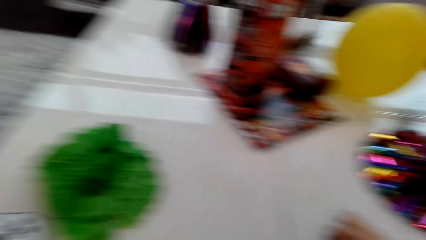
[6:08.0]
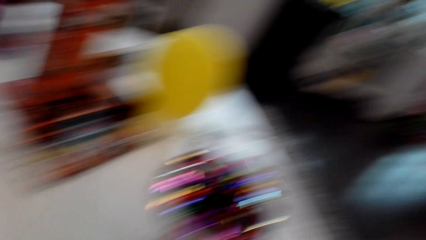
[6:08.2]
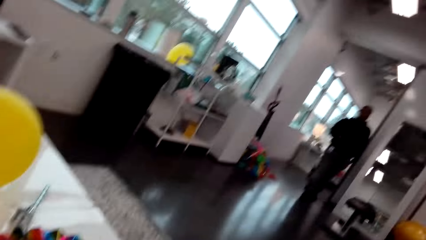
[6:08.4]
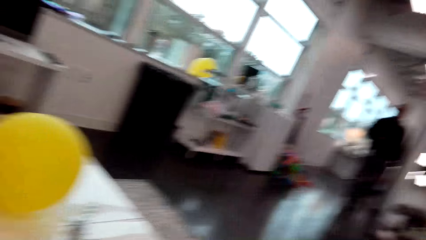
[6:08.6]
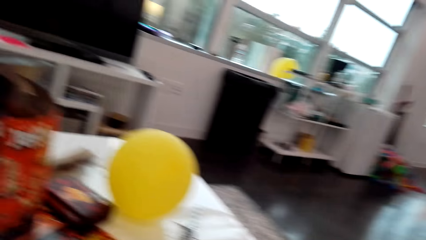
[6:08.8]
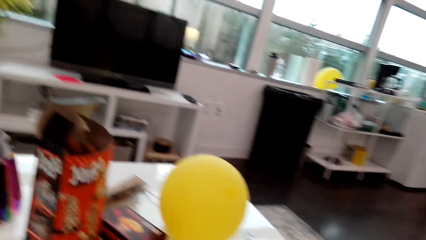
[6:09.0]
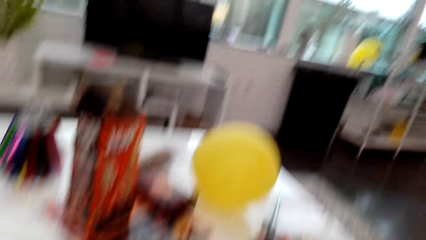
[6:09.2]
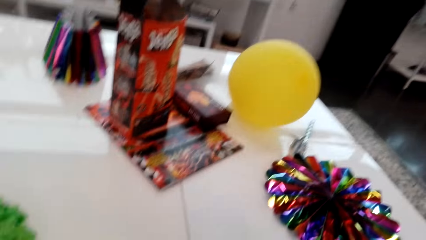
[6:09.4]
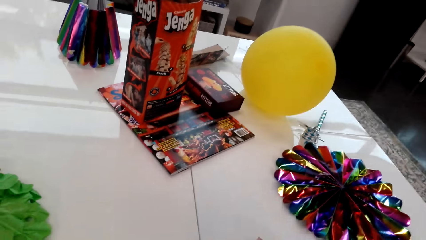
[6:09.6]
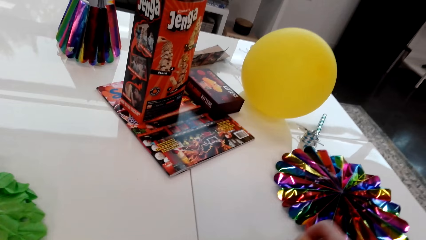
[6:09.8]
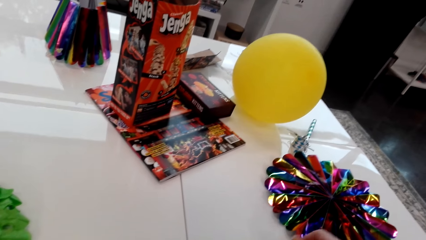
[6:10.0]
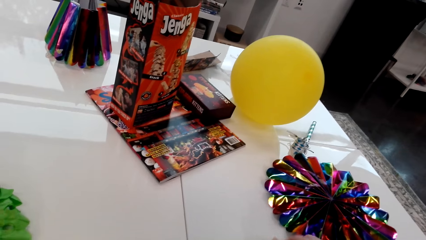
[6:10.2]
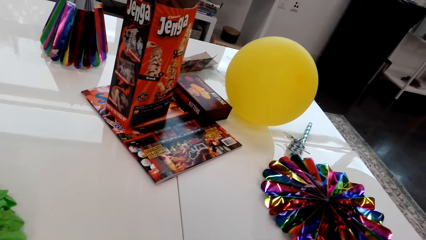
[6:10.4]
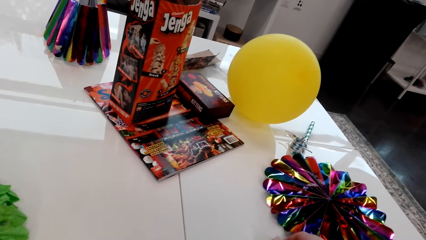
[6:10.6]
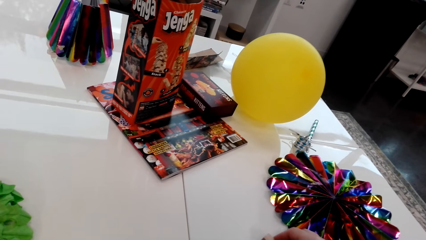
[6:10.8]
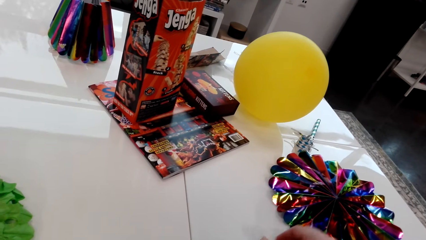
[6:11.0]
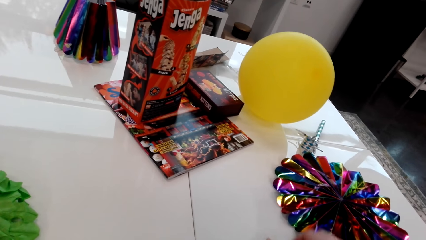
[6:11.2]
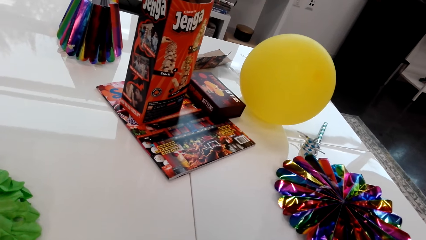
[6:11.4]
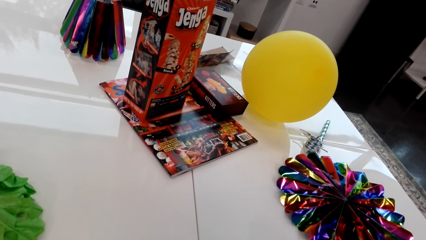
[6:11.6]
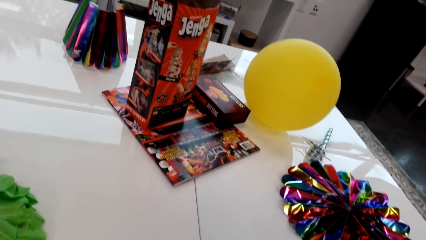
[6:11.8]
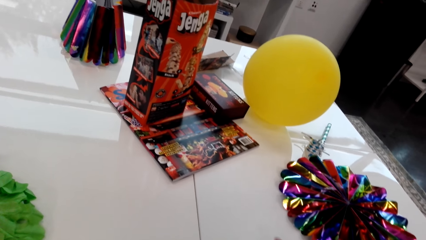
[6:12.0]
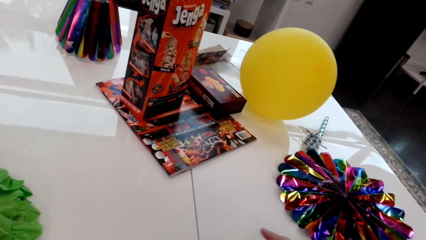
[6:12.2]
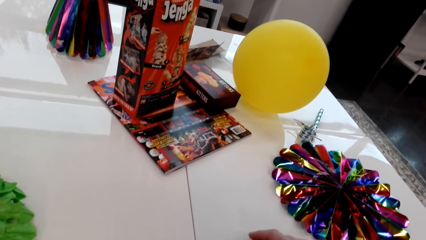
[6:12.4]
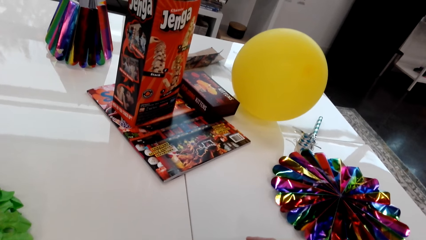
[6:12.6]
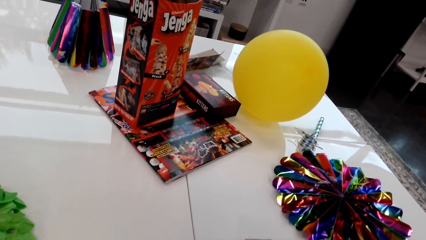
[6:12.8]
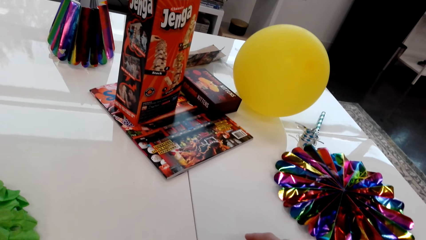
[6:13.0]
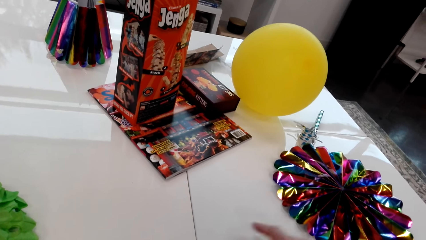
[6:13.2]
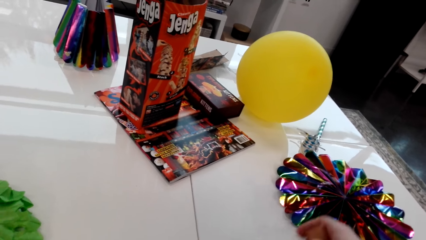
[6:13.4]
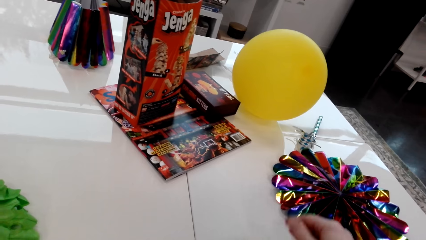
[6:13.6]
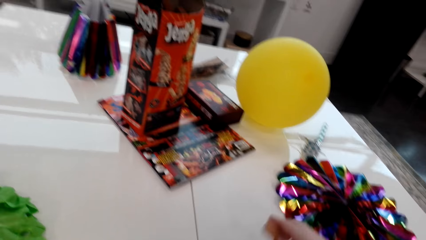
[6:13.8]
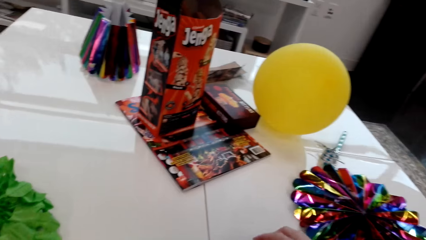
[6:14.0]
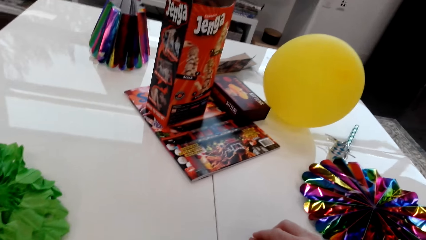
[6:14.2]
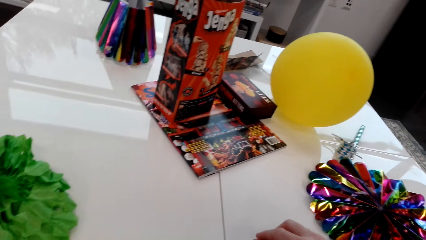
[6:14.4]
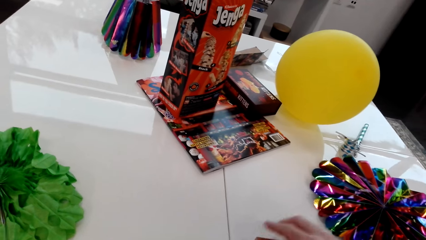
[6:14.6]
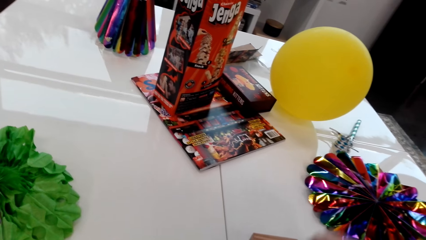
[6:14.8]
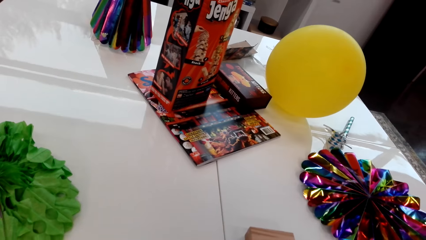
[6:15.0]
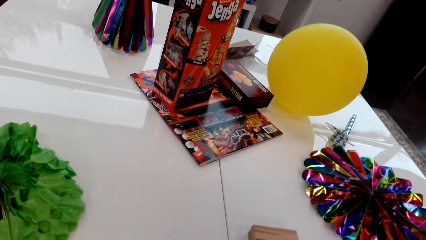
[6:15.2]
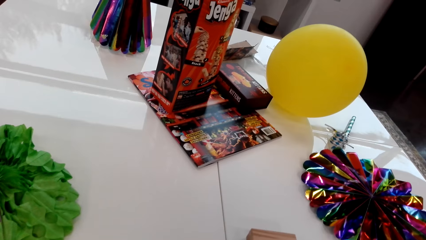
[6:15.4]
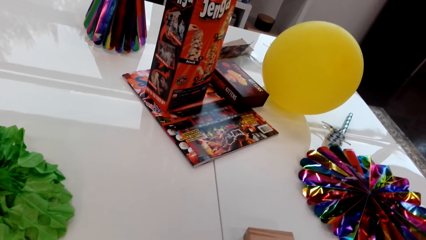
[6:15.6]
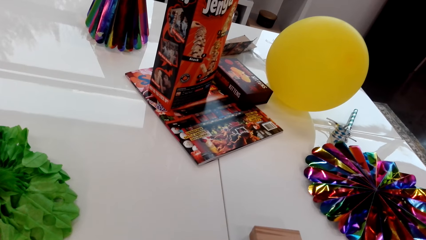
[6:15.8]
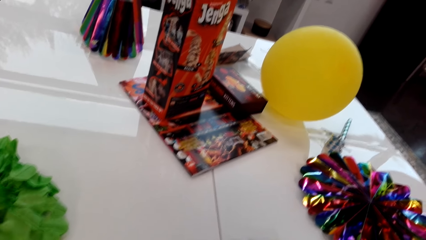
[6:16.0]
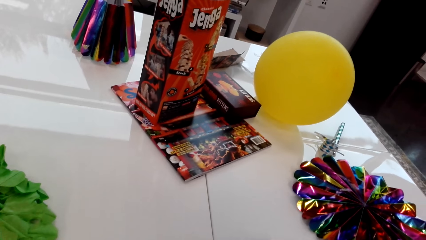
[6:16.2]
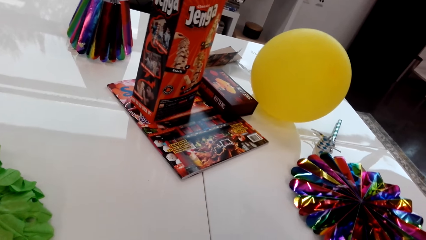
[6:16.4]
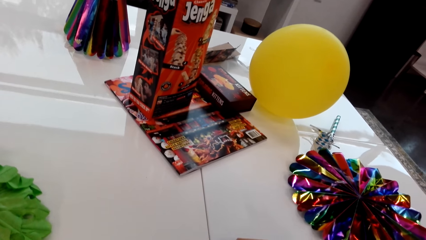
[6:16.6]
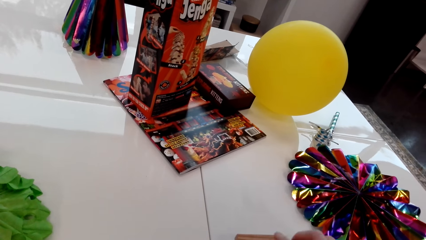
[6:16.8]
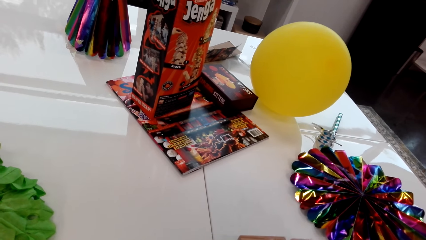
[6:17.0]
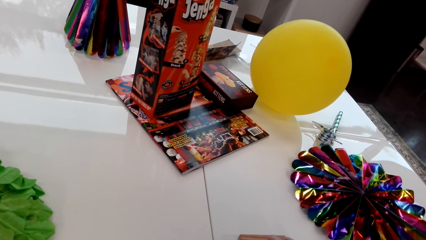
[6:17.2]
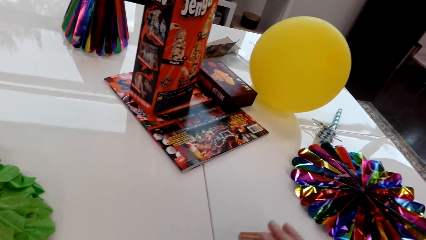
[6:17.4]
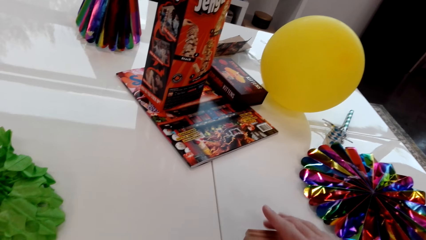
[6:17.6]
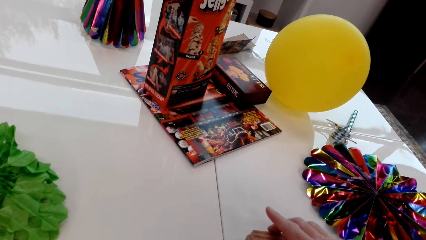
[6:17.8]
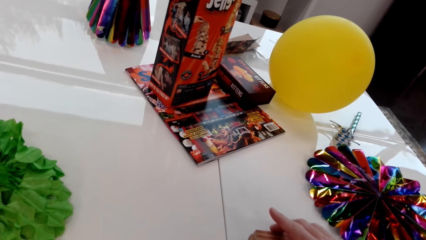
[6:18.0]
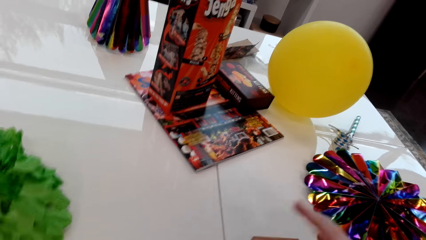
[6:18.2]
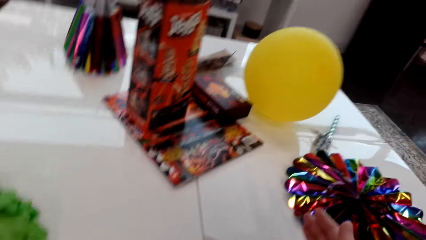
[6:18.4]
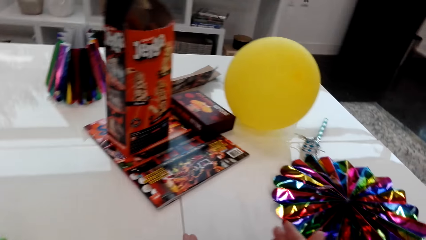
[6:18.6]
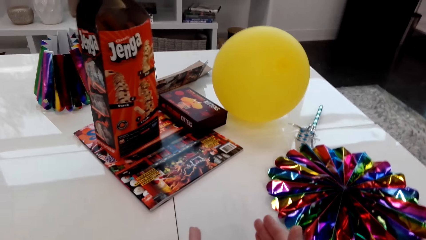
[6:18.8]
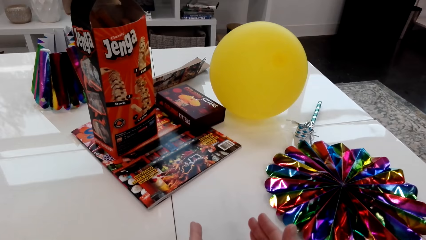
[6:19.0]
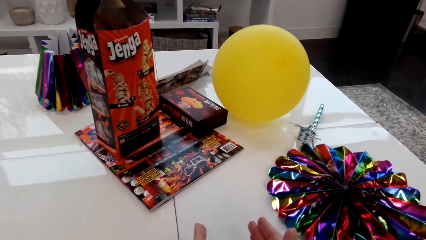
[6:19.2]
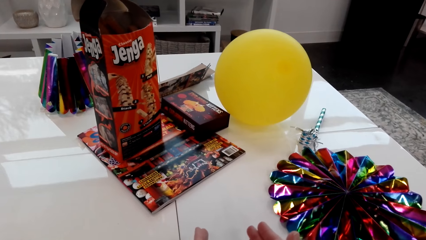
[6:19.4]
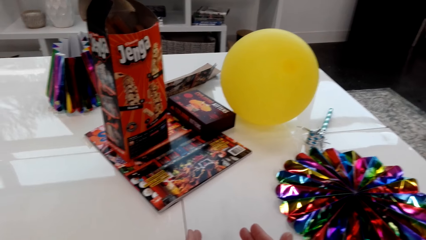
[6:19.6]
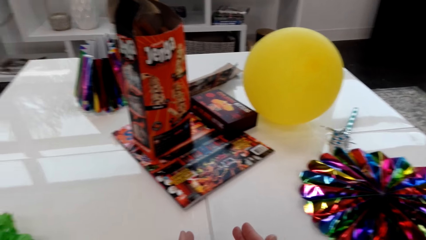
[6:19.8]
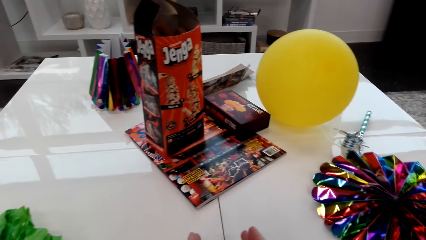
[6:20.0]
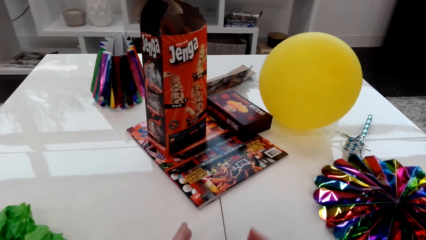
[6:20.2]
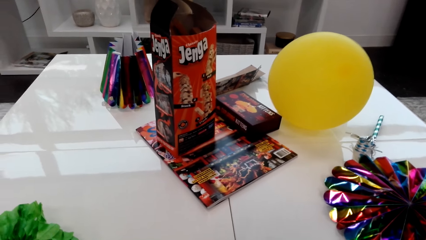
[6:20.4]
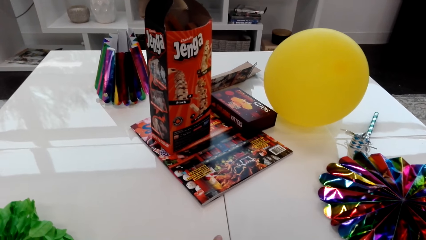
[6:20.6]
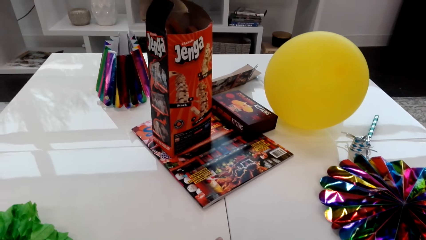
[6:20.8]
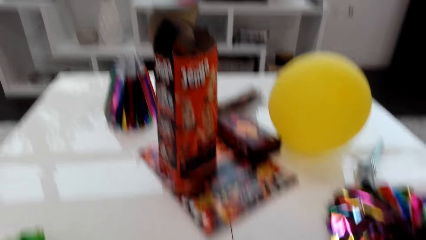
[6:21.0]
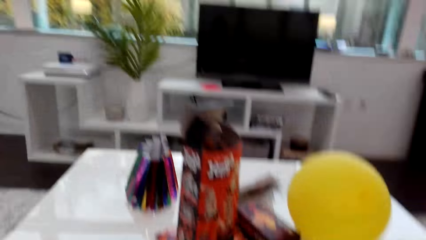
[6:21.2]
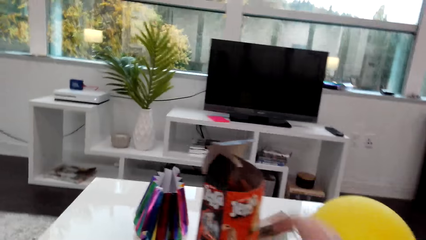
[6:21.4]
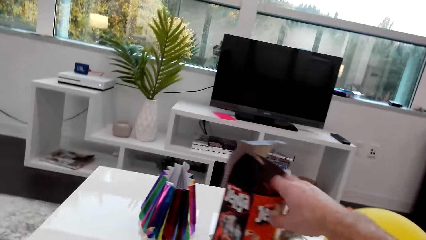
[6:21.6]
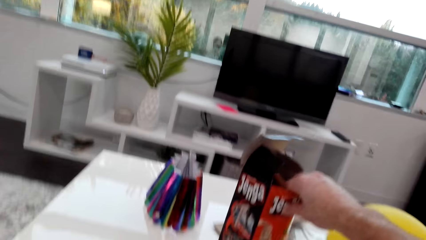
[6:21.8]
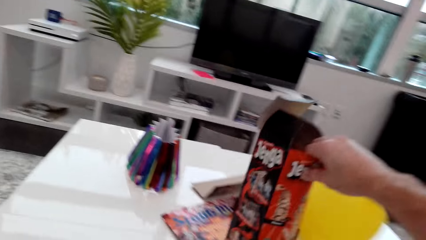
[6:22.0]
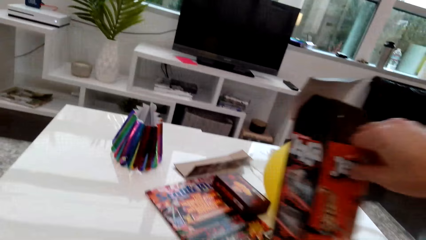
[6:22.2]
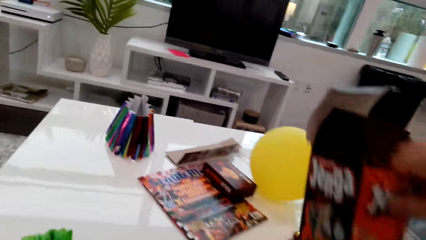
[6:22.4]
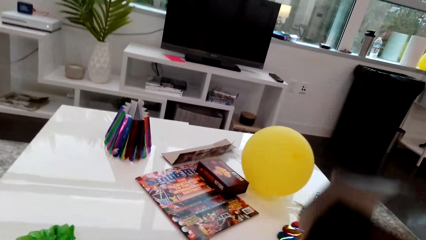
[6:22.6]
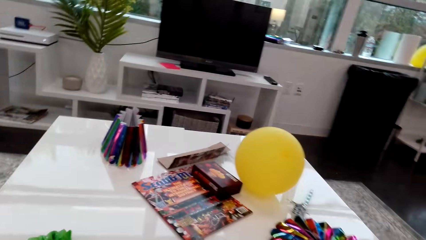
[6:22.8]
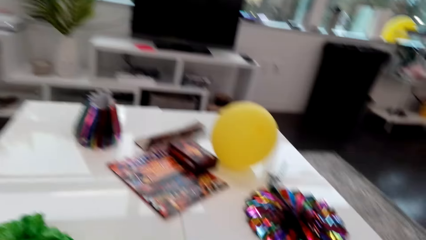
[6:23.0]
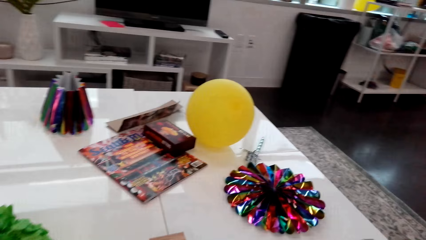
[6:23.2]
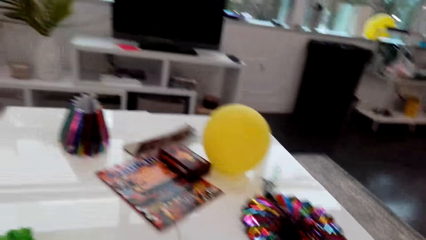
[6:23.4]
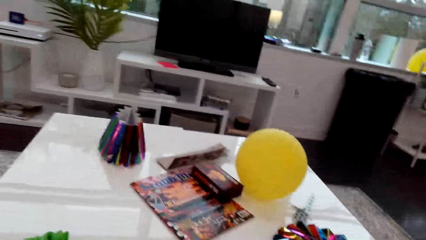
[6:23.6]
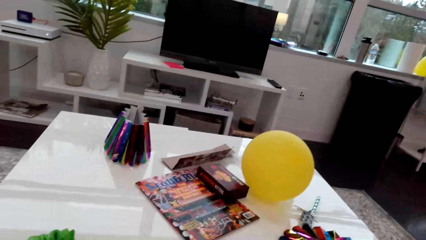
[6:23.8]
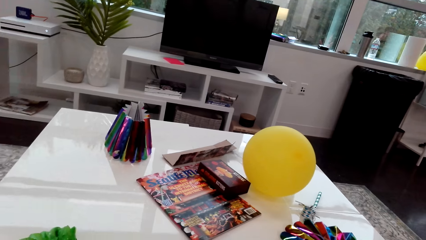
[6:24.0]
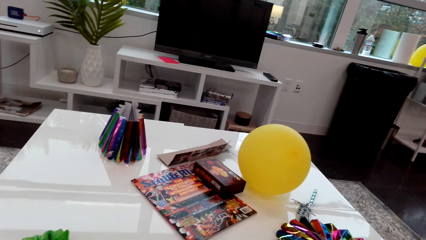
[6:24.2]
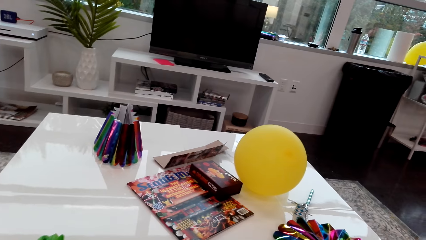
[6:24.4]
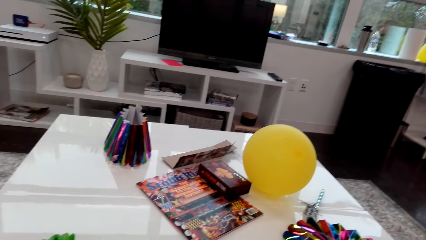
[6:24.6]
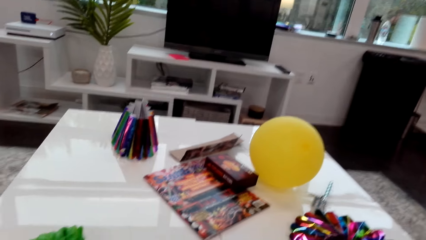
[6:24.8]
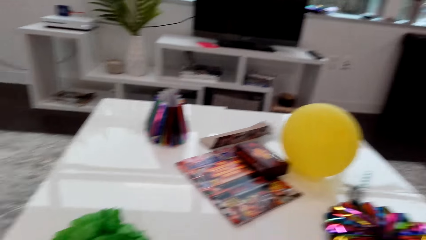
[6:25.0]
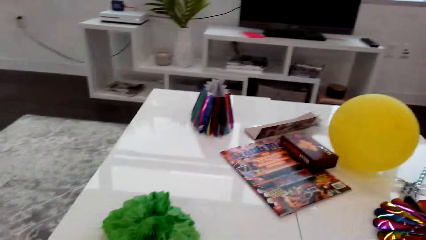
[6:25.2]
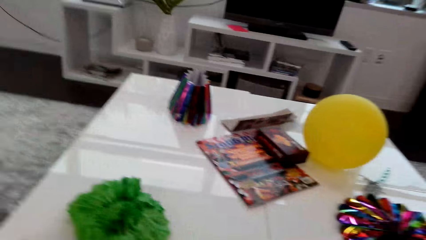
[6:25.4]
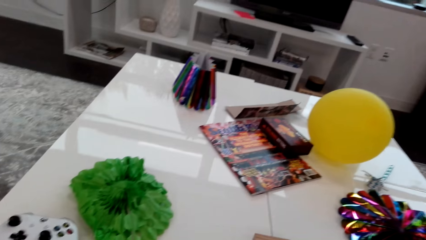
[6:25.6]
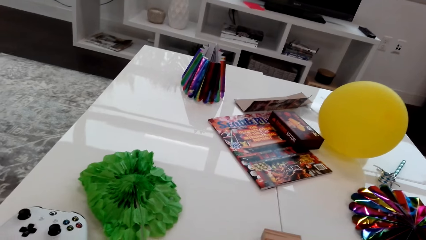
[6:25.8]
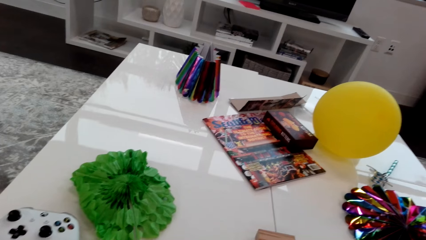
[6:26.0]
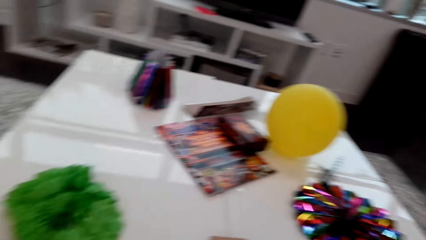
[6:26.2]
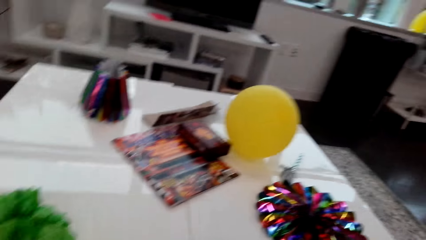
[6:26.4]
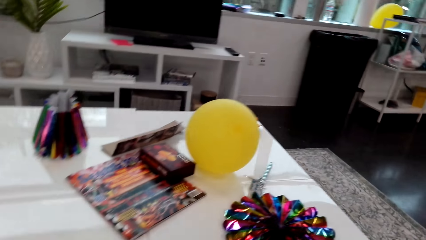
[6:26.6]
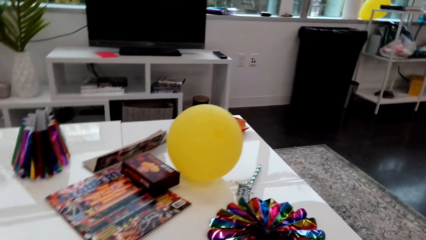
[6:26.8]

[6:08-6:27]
The camera wearer arranges the jenga boards on the table. They pick up the jenga game box.
